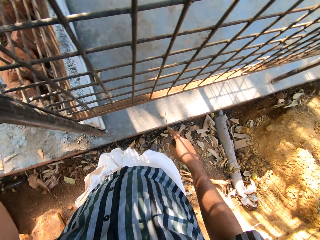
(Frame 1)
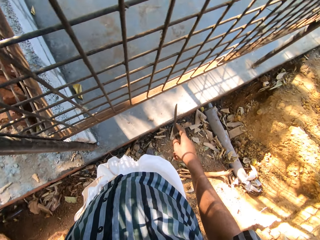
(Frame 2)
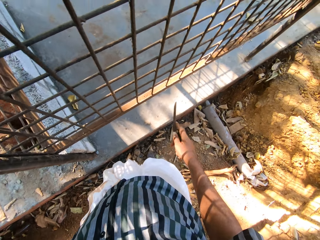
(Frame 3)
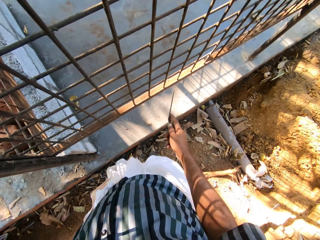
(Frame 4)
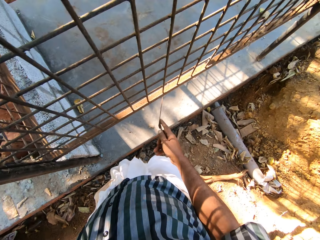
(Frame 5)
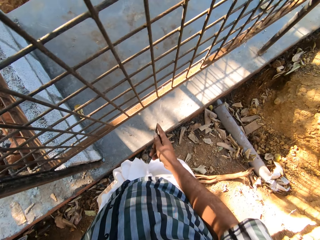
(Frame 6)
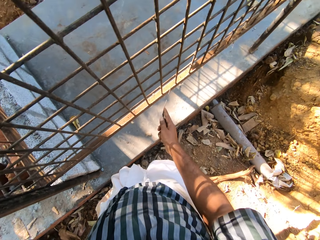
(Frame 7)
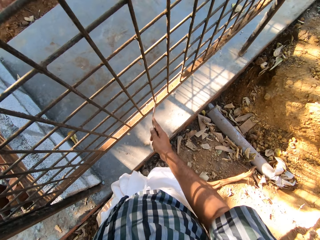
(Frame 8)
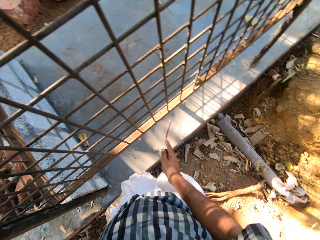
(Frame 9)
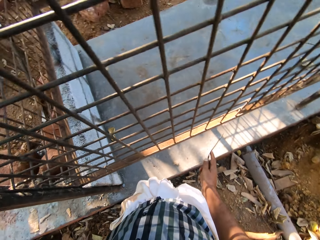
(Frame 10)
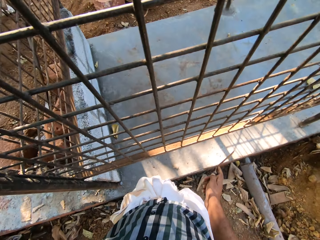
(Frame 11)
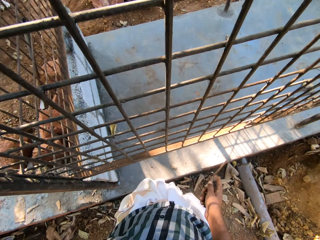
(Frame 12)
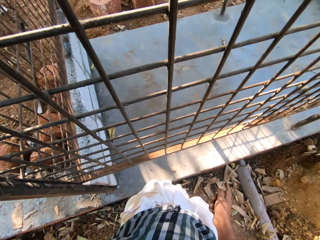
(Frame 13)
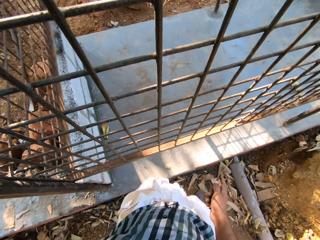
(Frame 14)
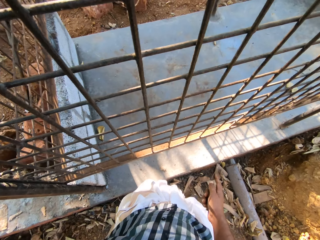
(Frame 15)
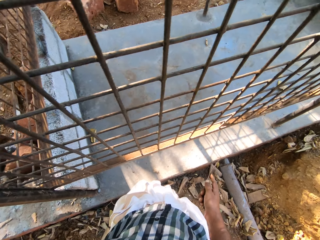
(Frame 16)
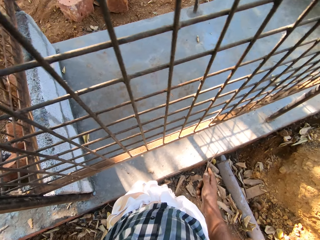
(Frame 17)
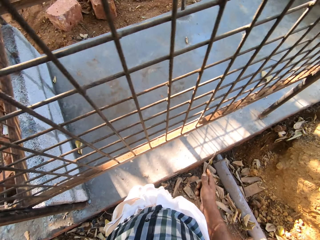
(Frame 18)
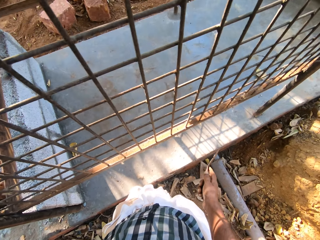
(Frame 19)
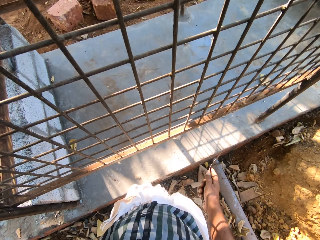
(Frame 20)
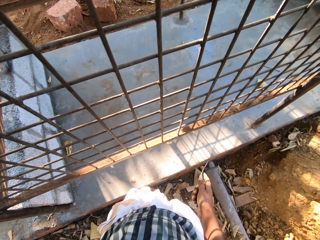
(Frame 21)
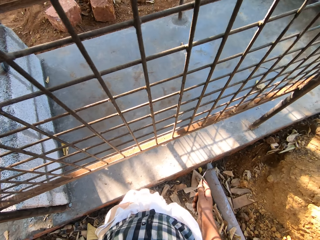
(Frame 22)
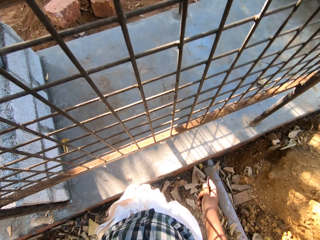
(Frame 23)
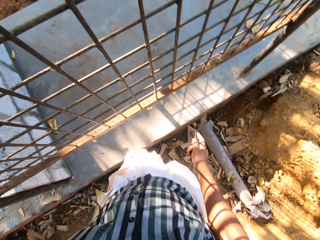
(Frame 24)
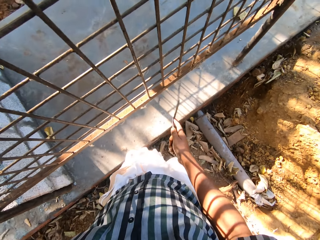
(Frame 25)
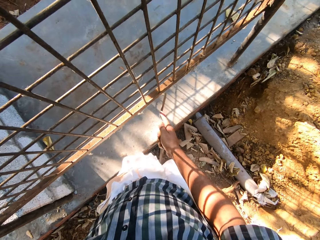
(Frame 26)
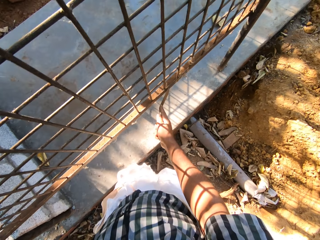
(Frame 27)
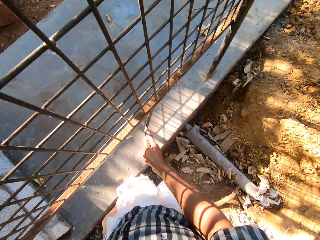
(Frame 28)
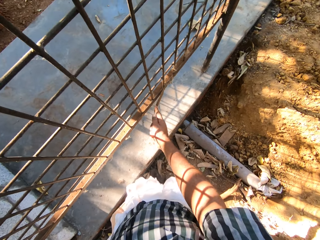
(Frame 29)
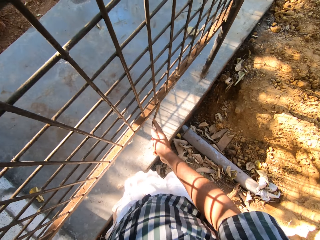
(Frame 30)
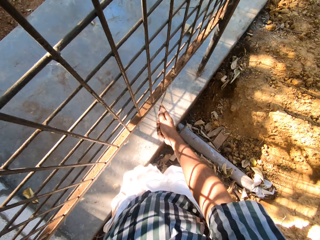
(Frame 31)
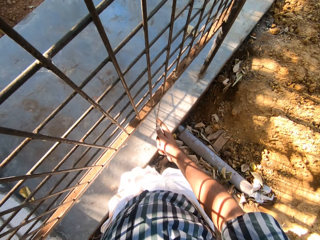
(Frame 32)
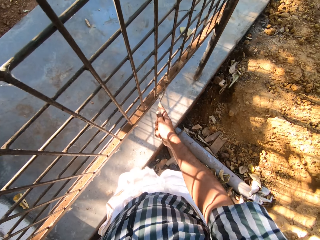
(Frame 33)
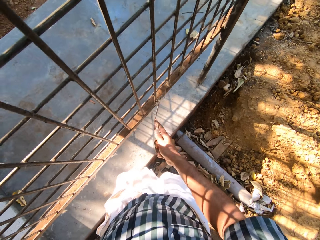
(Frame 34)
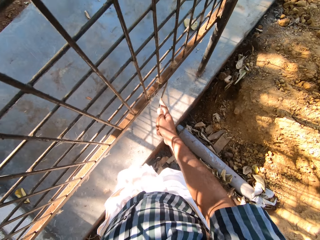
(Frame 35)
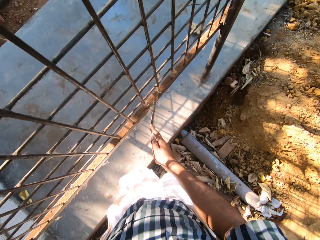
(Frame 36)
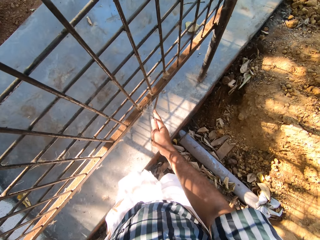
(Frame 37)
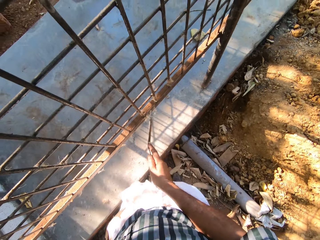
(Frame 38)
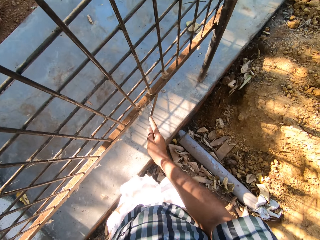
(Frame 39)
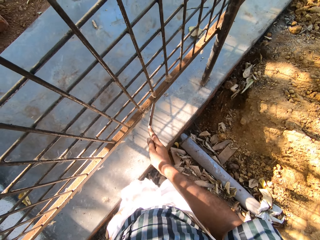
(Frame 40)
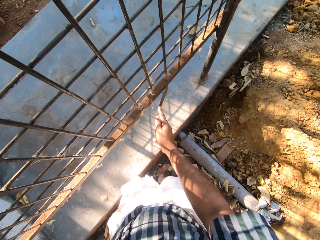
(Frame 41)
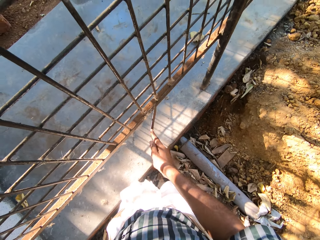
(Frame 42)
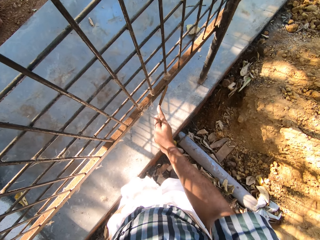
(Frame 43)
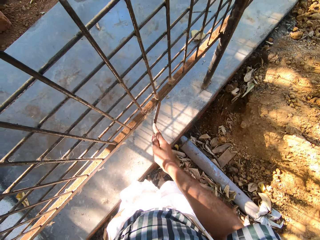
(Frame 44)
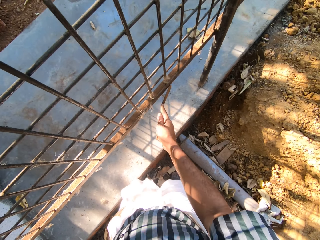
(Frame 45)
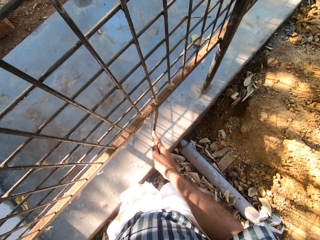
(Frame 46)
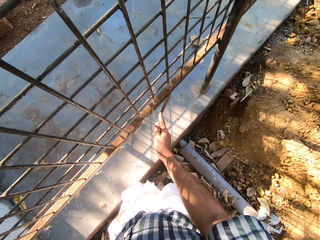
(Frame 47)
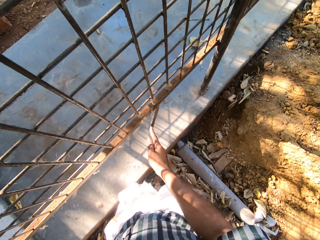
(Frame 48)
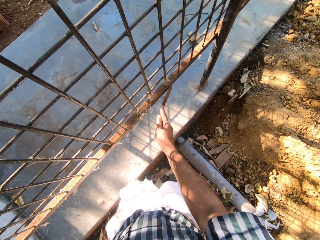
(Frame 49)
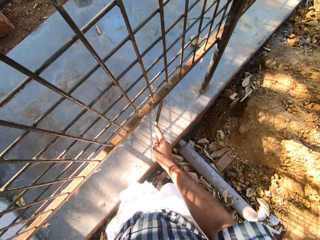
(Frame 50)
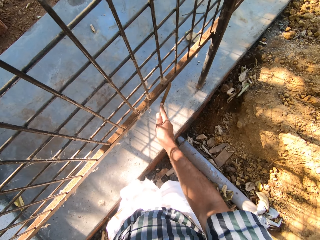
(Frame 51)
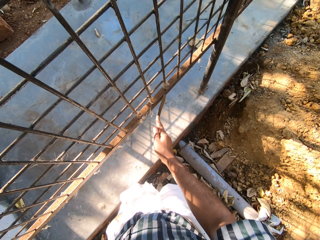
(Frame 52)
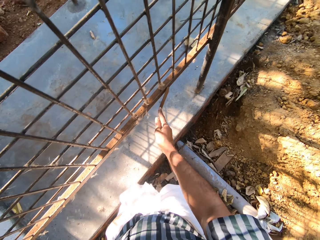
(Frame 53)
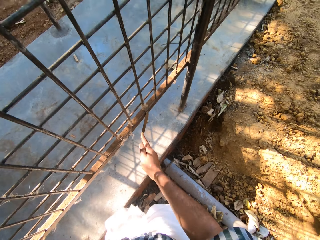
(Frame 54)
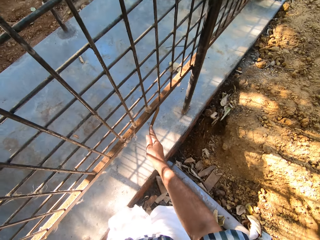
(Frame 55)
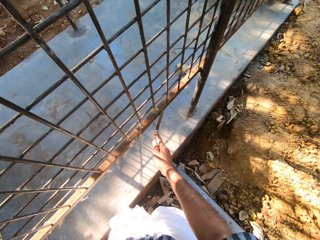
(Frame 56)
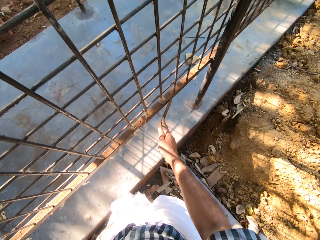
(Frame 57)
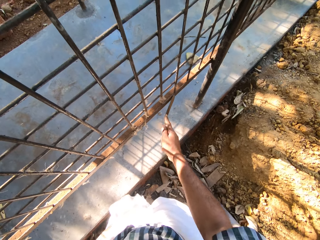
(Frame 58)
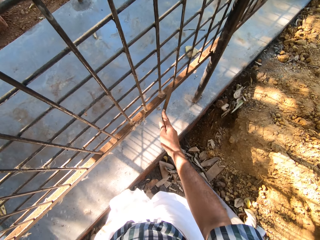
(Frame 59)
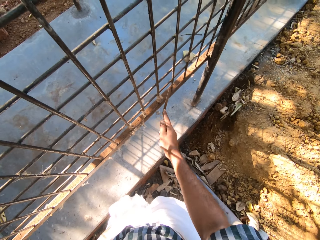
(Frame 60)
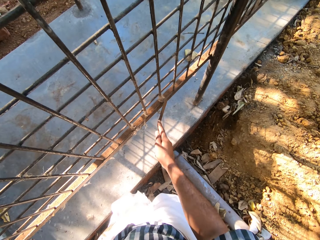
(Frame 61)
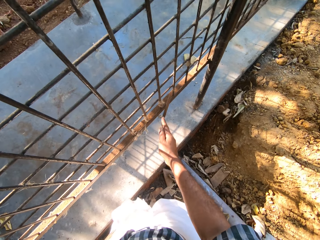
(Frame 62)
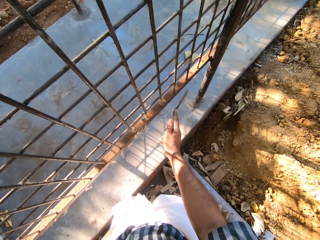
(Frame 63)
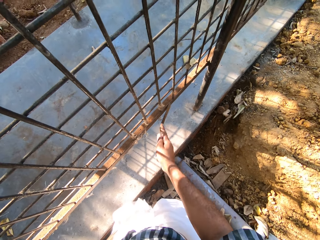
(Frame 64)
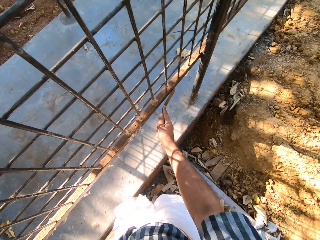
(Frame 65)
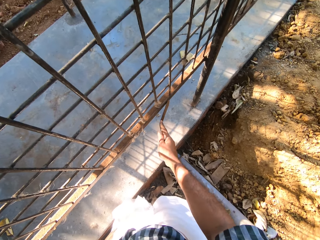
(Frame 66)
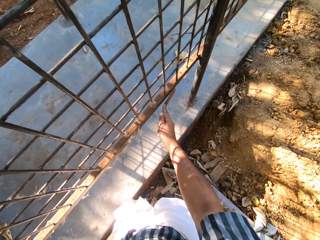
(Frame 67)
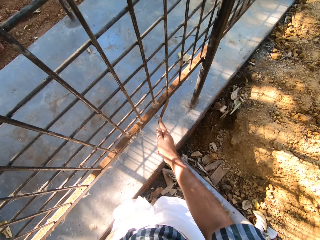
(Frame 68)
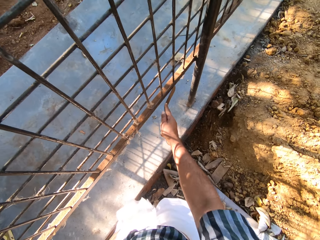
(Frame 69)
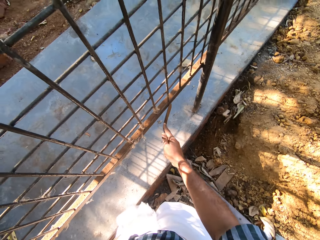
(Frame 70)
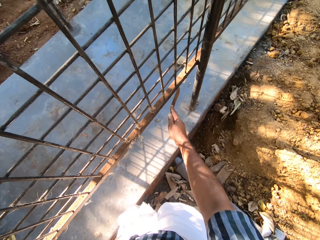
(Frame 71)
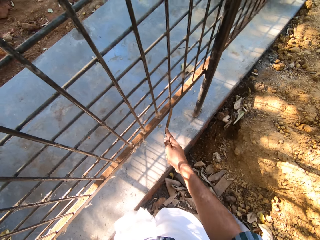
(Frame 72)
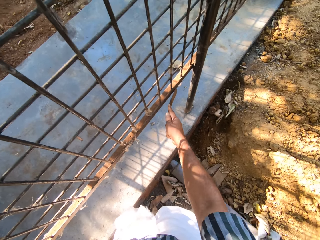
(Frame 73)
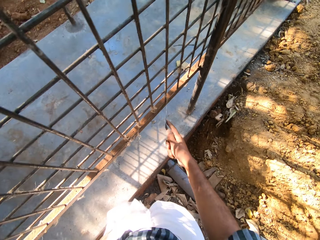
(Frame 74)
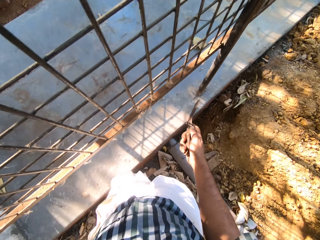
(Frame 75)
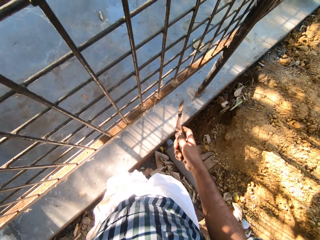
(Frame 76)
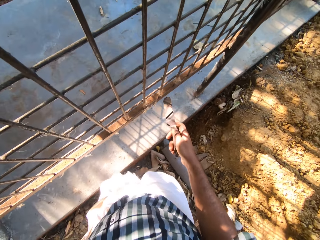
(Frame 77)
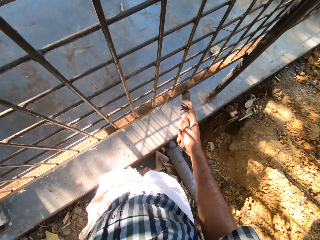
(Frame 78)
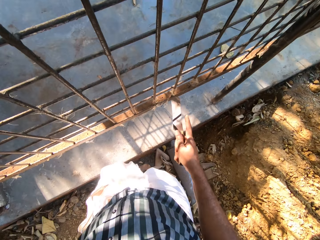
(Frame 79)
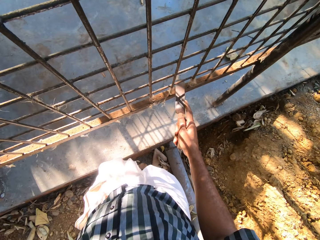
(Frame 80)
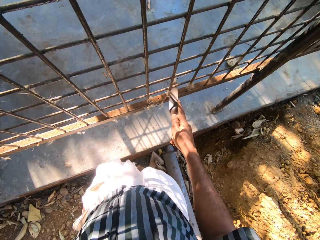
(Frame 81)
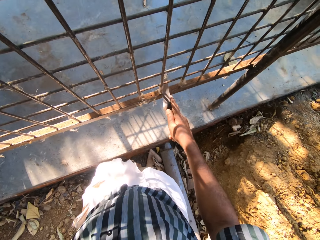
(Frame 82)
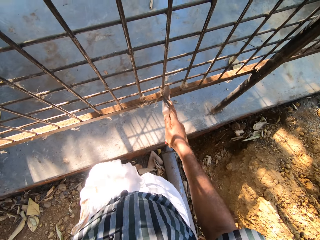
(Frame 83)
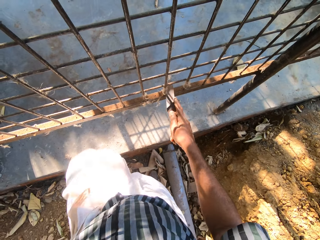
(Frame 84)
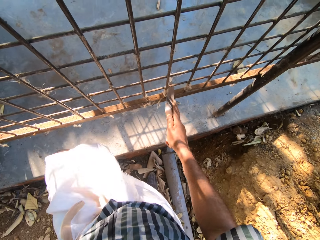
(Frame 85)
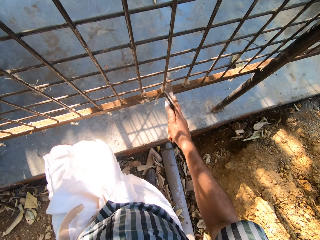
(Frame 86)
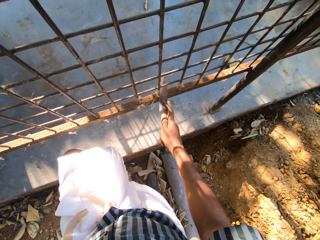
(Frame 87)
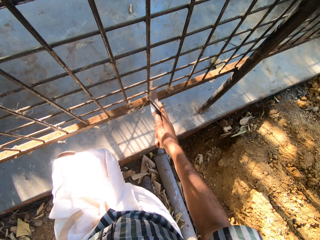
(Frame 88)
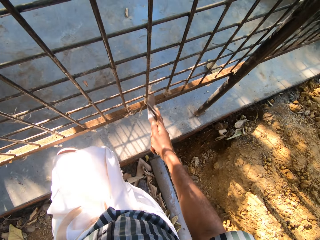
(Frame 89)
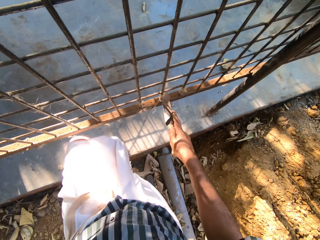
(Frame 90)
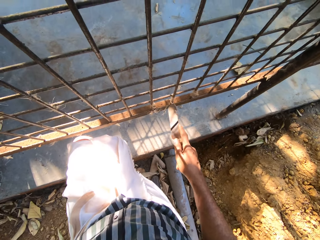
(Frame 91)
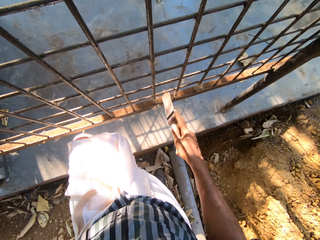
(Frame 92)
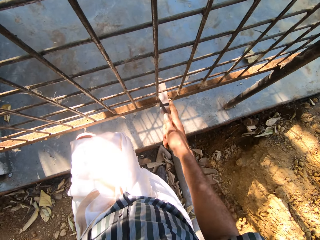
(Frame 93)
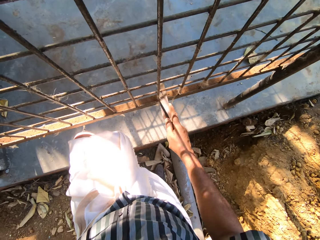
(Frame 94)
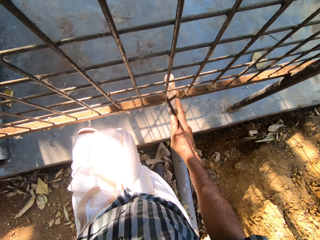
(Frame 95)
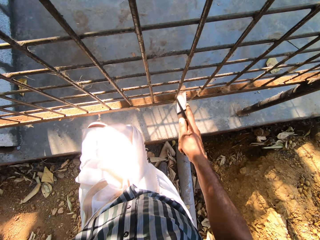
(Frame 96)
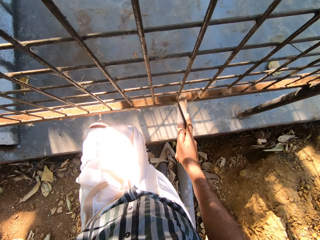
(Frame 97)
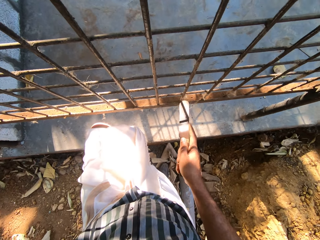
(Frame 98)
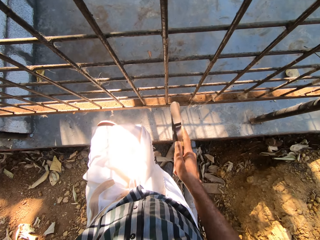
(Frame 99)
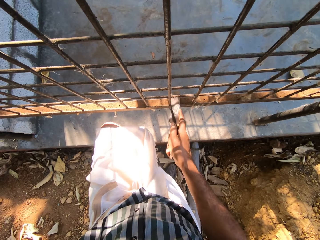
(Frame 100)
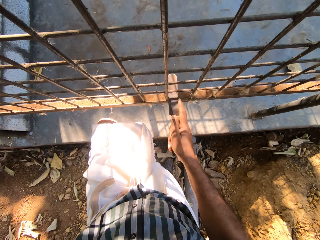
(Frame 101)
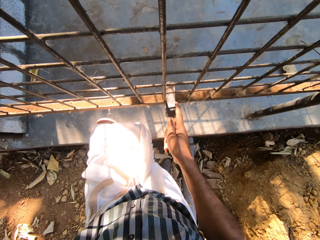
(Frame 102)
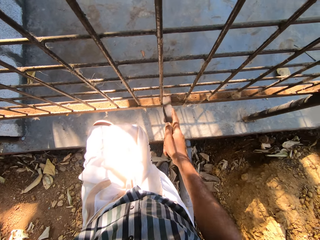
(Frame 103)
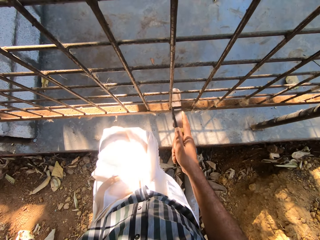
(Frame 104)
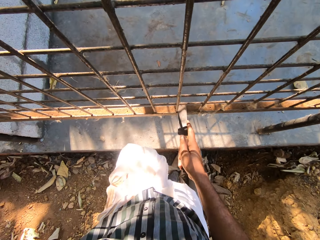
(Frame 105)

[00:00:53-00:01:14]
The camera wearer files a metal grid with a metal file. They file a fence. They file the fence again.
